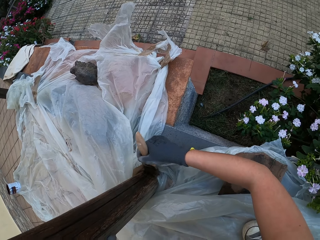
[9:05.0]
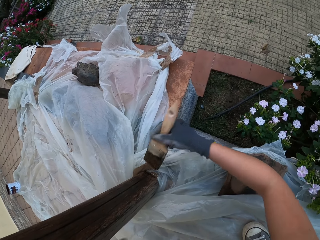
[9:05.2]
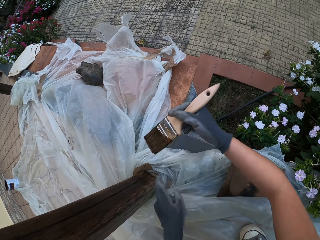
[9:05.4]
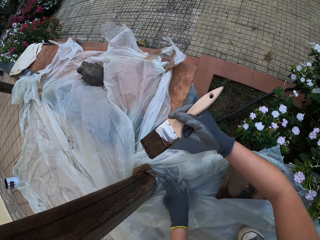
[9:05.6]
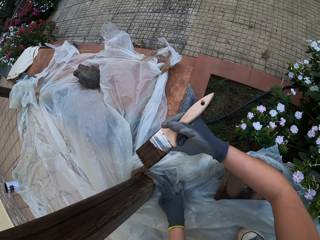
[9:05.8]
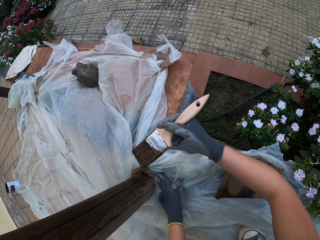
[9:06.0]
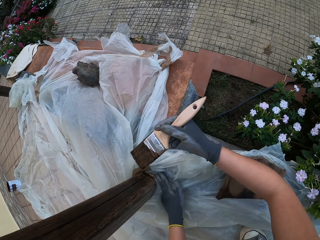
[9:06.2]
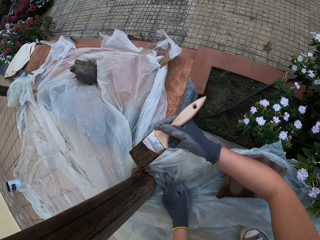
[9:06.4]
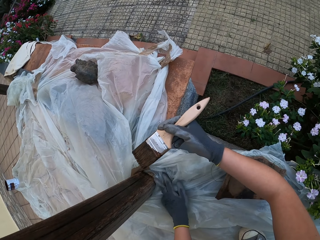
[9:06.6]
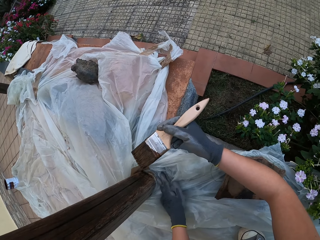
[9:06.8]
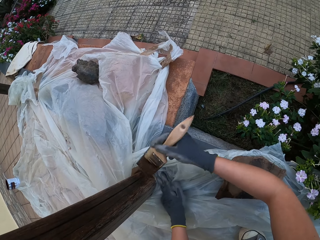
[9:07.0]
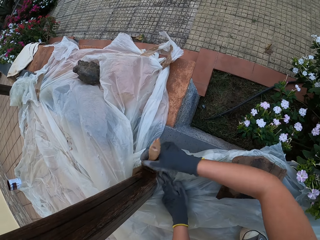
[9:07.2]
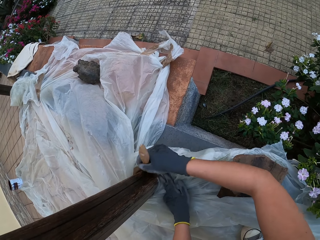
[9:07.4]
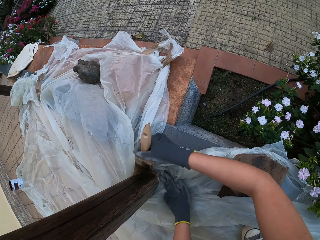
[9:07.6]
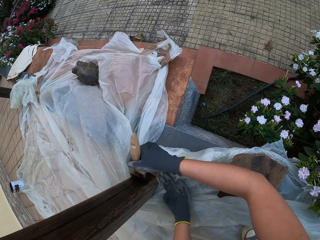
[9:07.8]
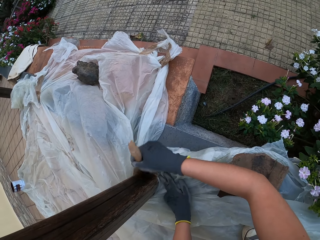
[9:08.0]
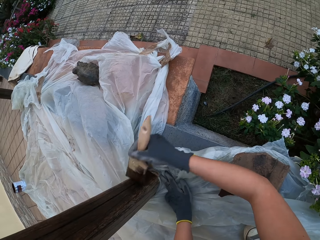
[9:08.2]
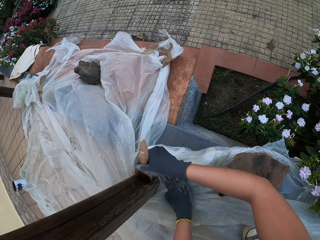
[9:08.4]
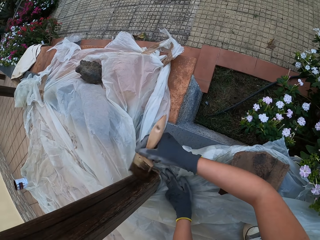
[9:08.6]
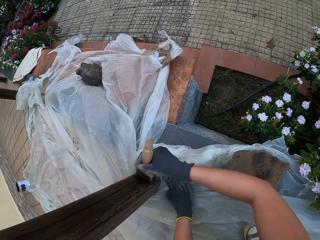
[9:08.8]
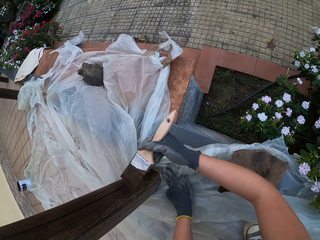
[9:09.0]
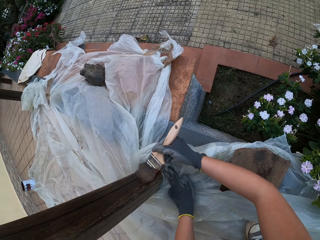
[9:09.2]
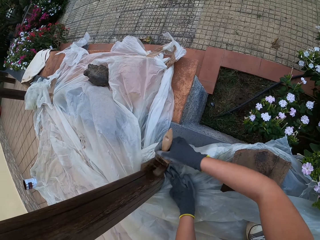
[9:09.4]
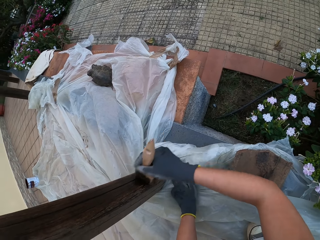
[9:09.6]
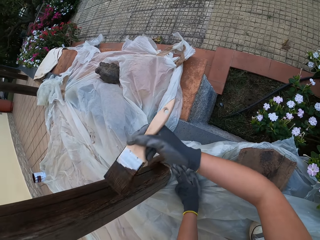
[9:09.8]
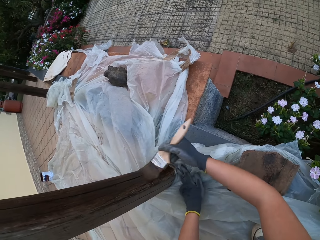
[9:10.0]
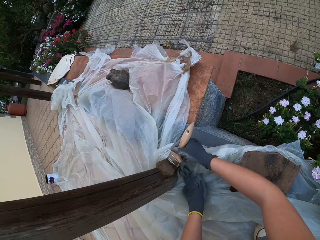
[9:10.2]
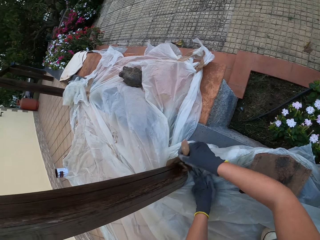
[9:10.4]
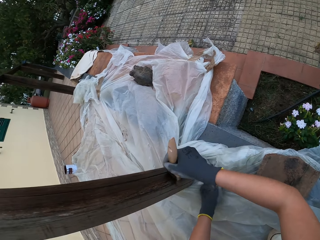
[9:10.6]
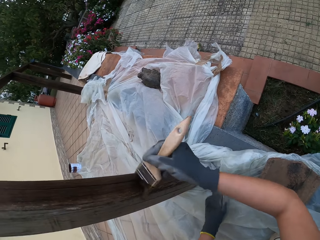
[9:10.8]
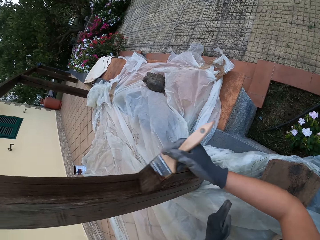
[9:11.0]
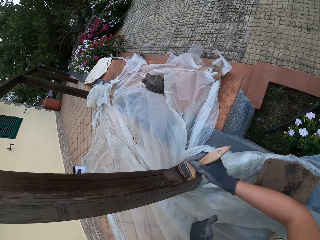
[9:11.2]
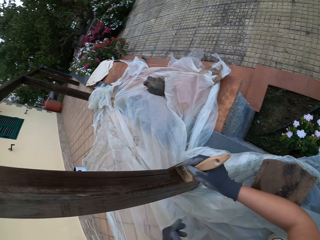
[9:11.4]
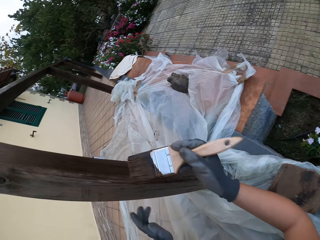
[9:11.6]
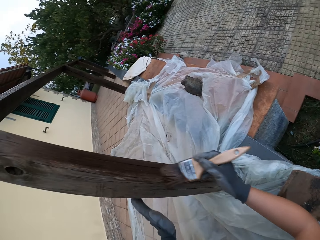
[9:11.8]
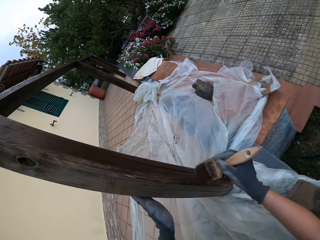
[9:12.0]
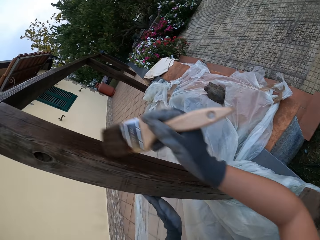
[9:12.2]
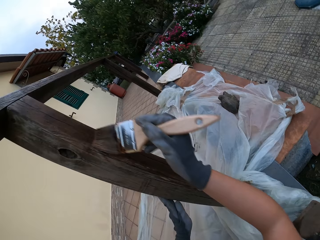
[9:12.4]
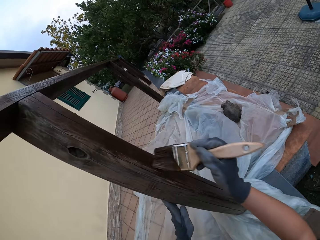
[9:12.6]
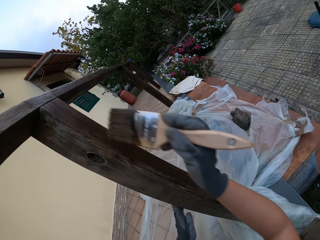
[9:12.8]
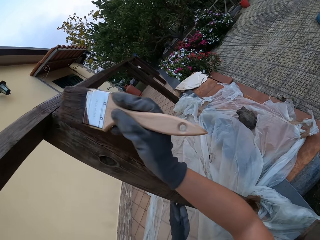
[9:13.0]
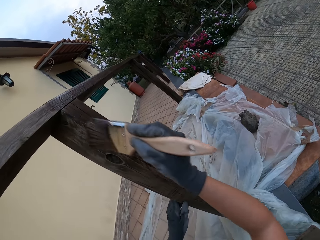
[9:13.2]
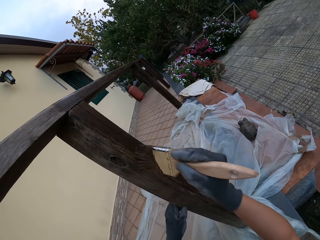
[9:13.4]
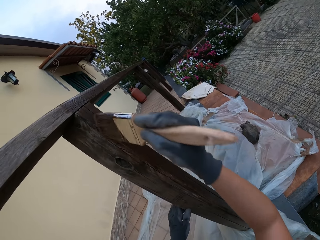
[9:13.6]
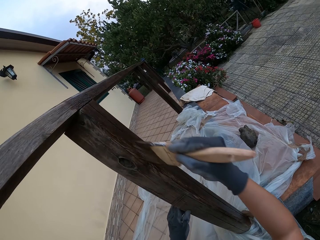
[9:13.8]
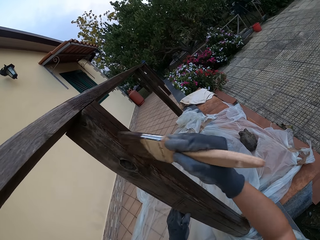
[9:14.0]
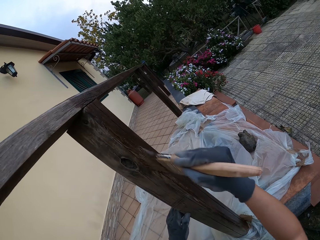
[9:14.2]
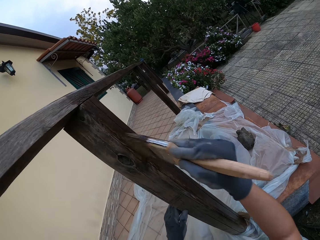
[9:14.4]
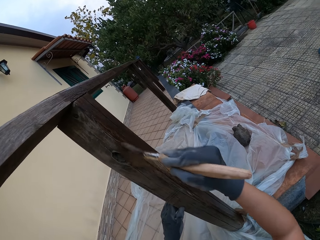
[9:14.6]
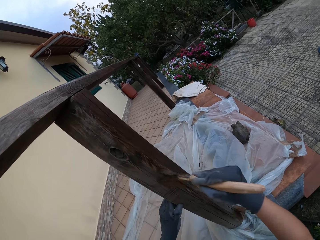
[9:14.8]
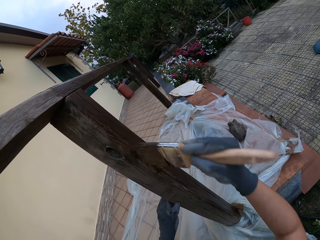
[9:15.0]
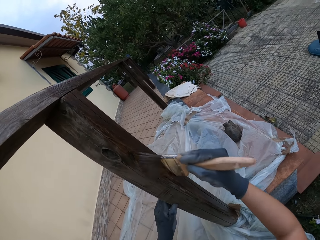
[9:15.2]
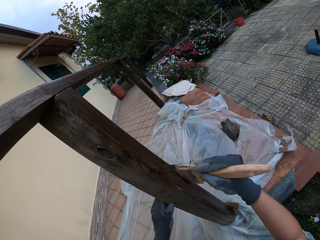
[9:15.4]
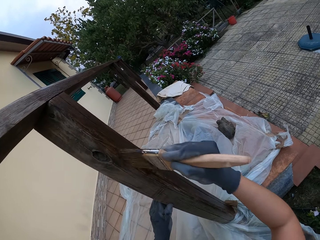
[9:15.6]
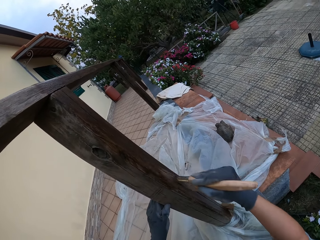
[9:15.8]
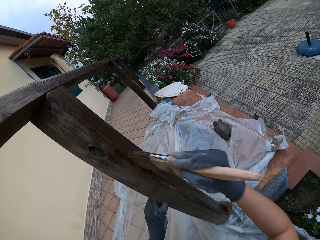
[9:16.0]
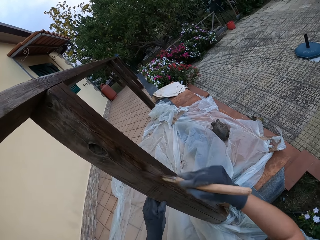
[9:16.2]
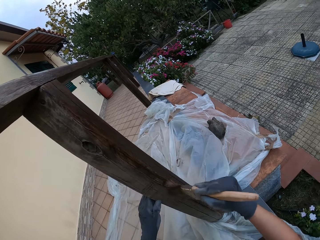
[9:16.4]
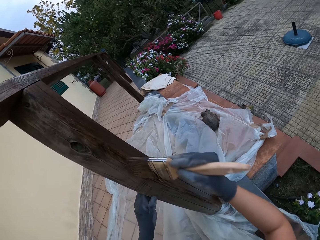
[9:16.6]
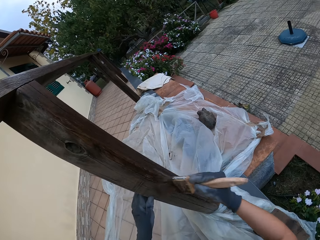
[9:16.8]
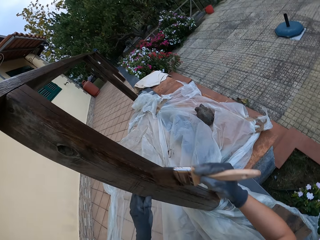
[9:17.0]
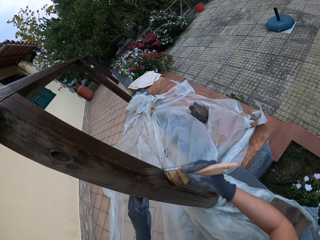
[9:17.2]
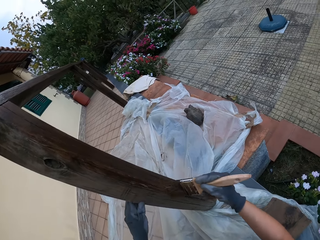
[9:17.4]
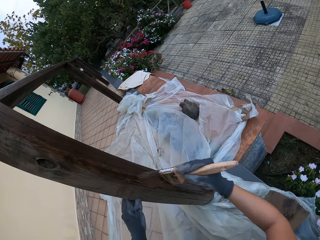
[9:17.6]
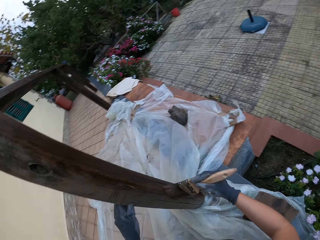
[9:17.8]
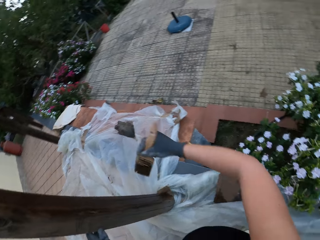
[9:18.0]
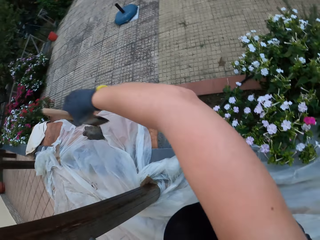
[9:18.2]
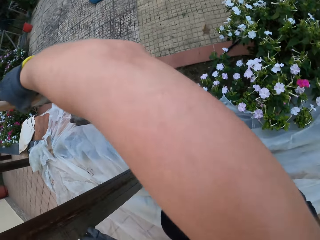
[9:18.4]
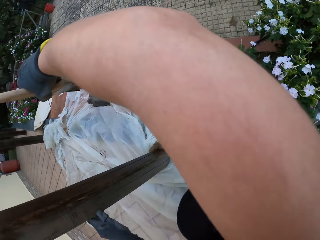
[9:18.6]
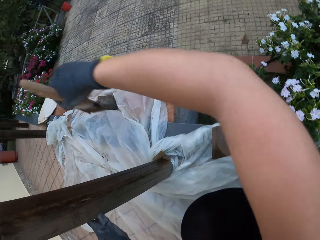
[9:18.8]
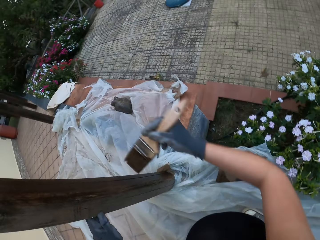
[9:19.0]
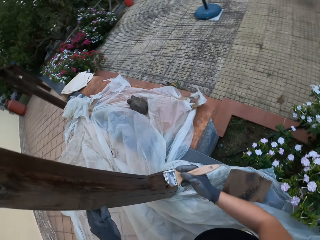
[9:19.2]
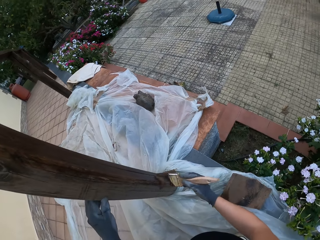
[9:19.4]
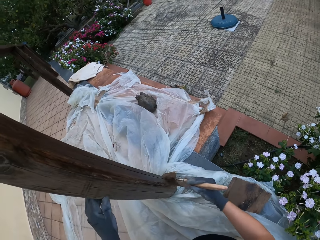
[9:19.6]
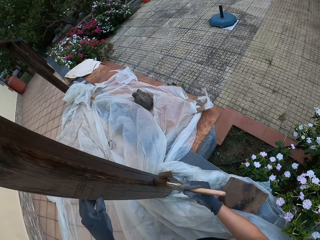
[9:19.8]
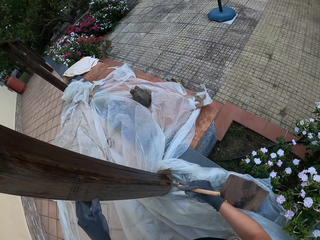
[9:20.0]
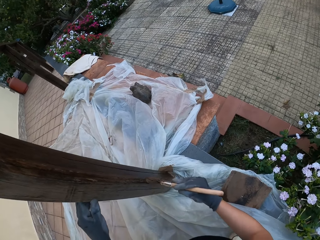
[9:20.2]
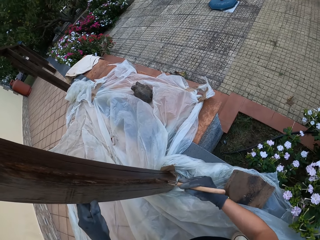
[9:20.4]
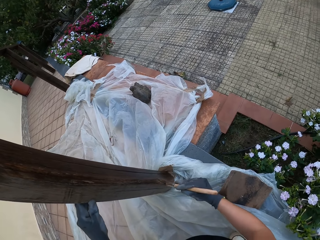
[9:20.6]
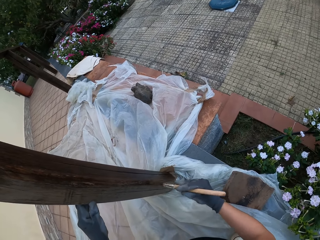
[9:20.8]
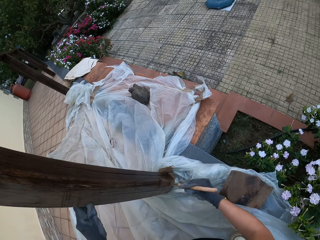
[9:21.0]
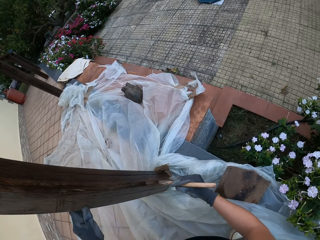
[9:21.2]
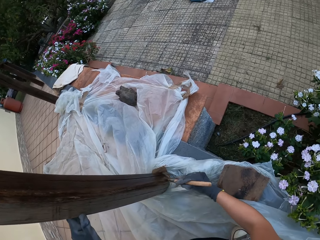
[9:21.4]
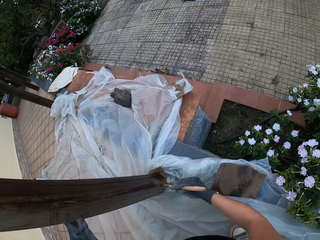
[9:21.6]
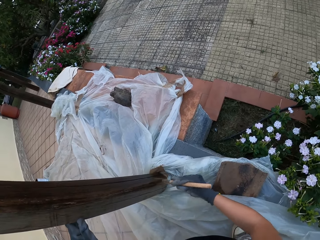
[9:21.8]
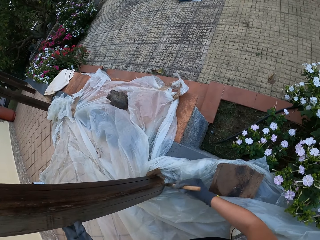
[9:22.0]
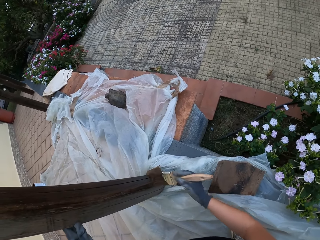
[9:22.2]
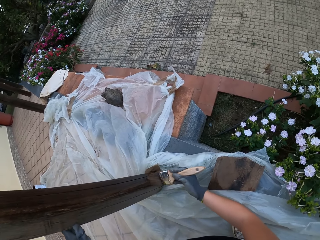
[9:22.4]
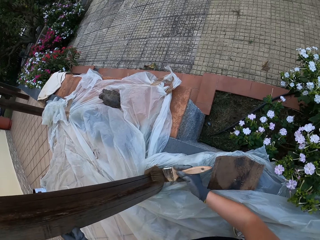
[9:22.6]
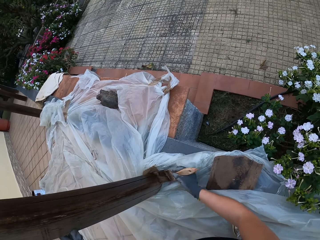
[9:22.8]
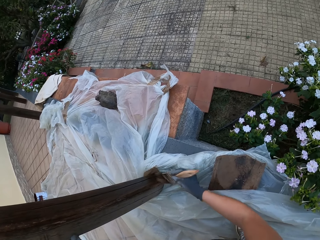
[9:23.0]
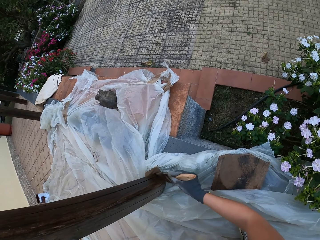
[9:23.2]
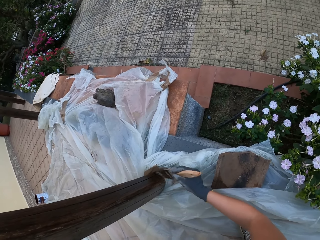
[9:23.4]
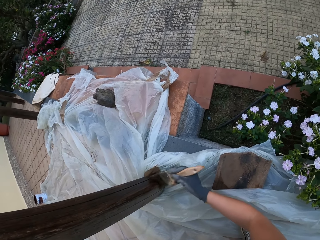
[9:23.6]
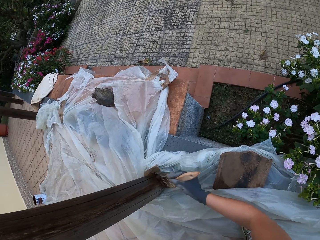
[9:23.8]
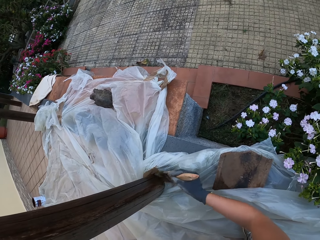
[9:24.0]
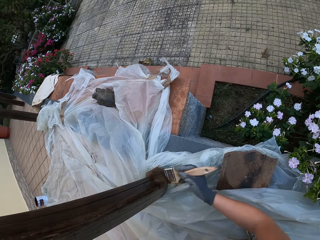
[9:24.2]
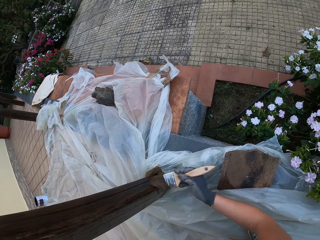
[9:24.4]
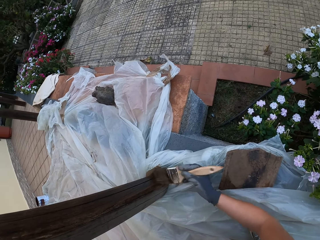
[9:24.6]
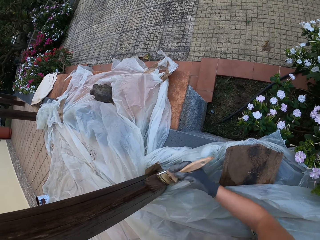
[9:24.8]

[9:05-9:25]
The camera wearer places his gloved left hand at the bottom of the wooden rail baluster. He holds the nylon paper on the ground. He paints the wooden rail baluster with the paintbrush in his gloved right hand. He places his gloved left hand on the wooden rail baluster. He looks around the compound. He moves the right hand to the face and wipes the face with his right hand. He paints the wooden rail fence with the paint brush.

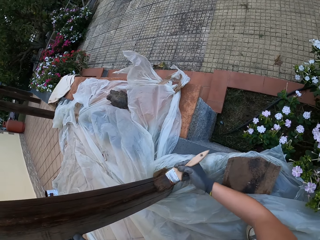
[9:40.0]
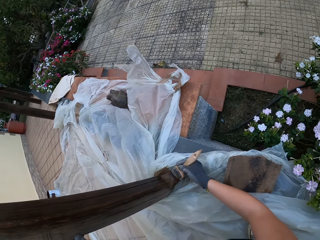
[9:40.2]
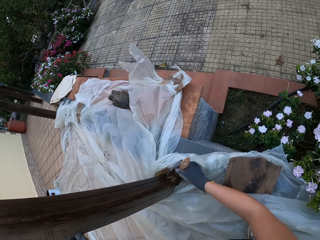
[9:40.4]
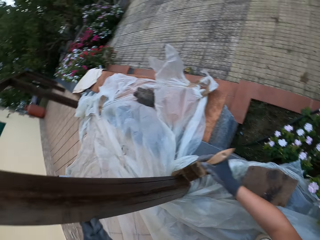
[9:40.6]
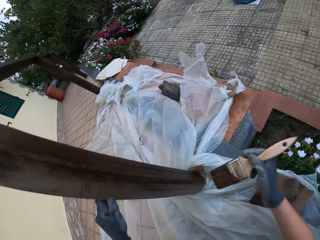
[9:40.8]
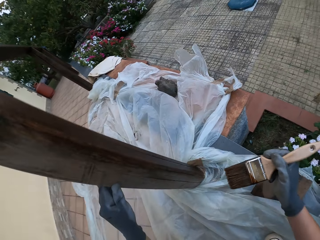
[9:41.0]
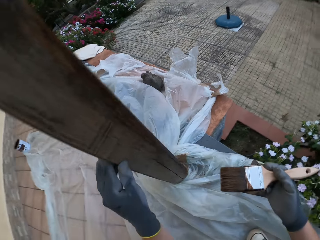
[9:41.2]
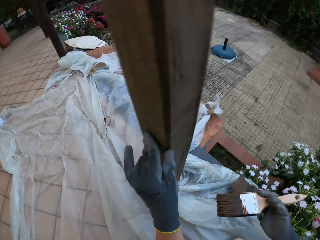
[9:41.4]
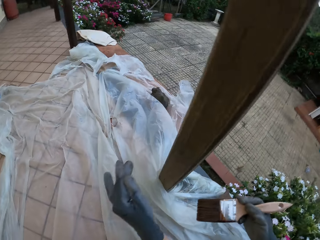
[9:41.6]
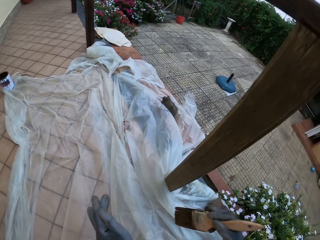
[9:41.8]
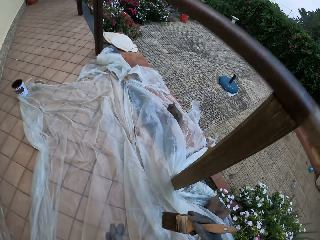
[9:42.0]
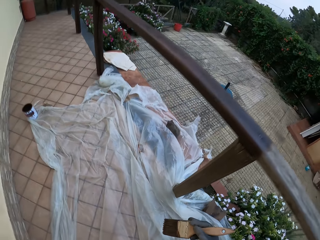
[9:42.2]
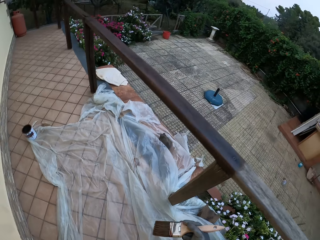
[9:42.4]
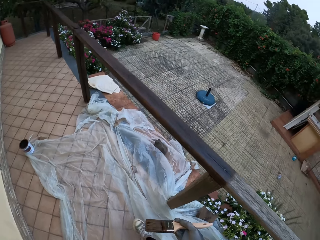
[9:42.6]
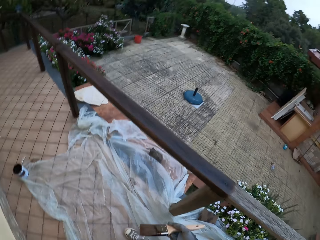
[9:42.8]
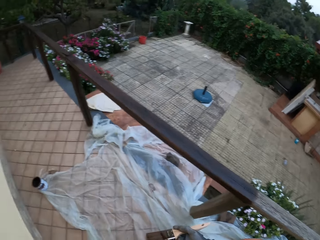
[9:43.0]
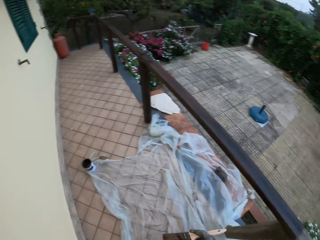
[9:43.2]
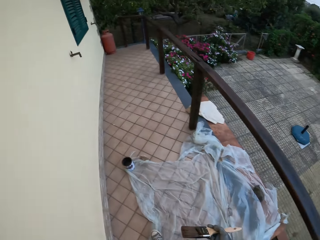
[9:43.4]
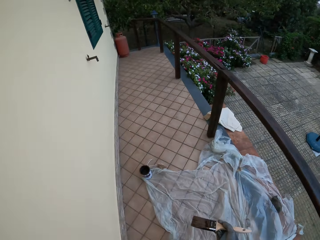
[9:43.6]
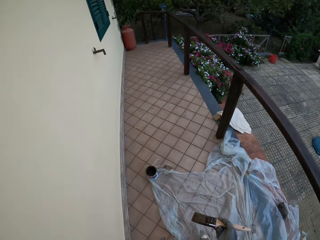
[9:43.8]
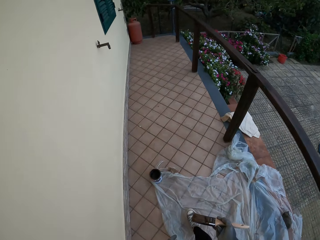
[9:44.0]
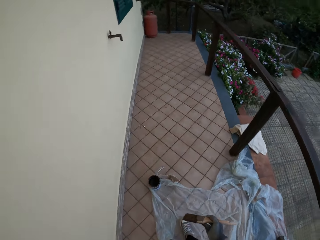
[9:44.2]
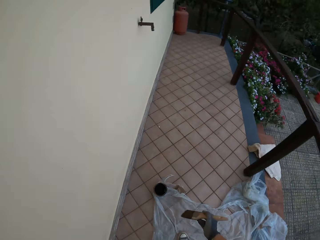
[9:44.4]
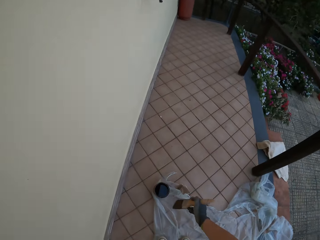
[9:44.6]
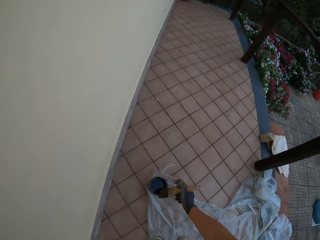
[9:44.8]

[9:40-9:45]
The camera wearer looks around the compound. They walk towards a paint bucket on the floor.
